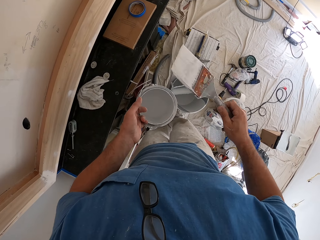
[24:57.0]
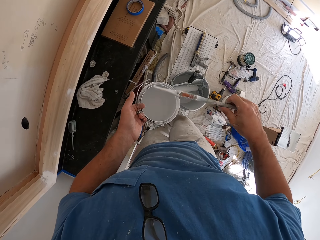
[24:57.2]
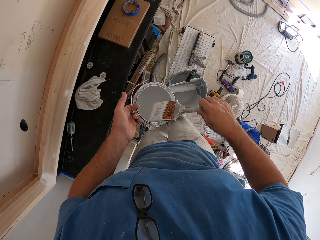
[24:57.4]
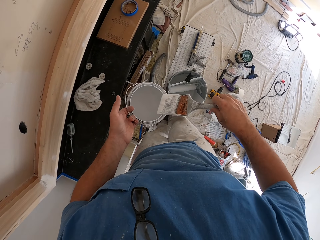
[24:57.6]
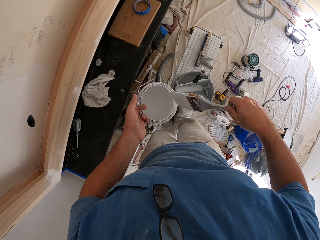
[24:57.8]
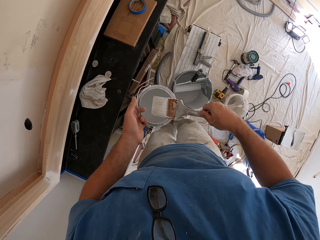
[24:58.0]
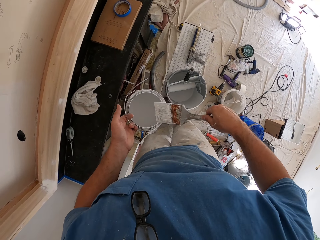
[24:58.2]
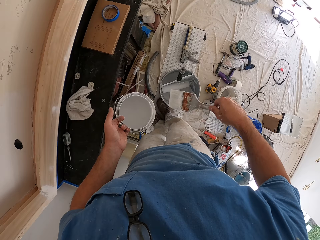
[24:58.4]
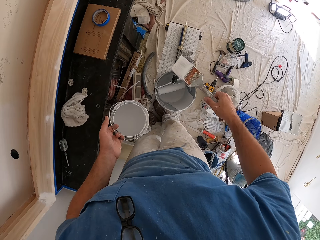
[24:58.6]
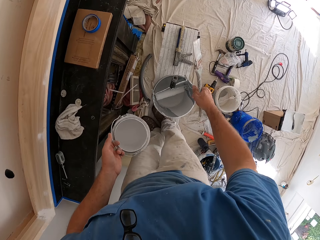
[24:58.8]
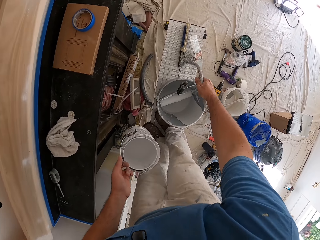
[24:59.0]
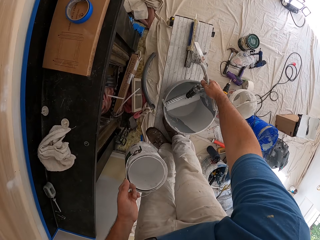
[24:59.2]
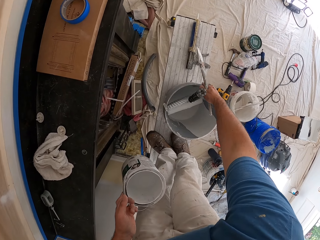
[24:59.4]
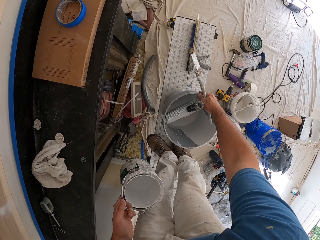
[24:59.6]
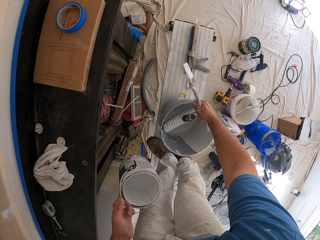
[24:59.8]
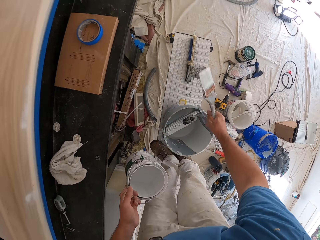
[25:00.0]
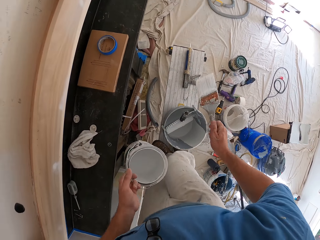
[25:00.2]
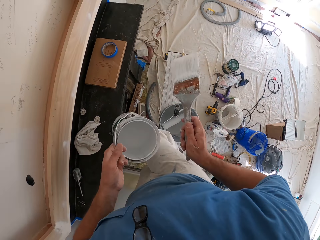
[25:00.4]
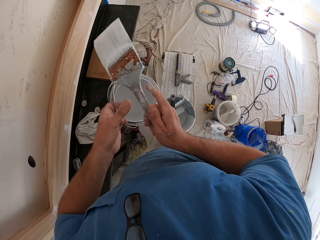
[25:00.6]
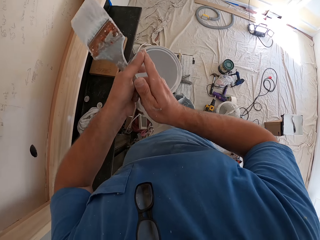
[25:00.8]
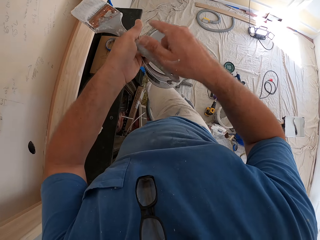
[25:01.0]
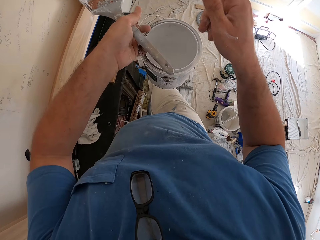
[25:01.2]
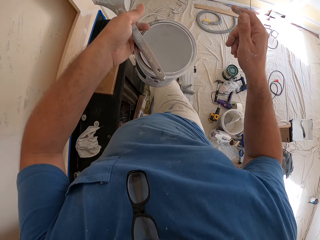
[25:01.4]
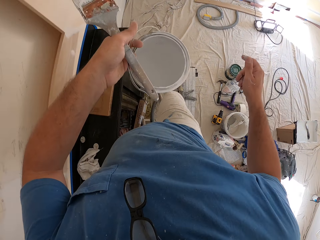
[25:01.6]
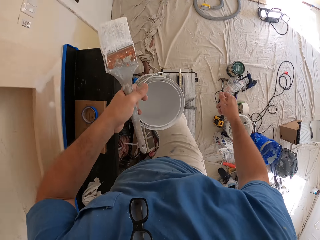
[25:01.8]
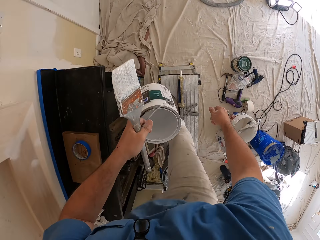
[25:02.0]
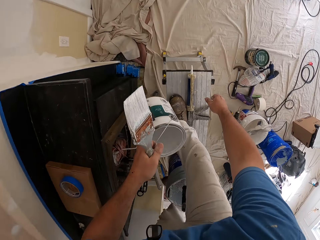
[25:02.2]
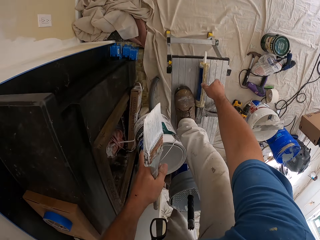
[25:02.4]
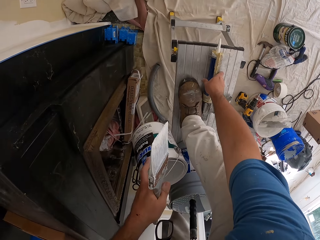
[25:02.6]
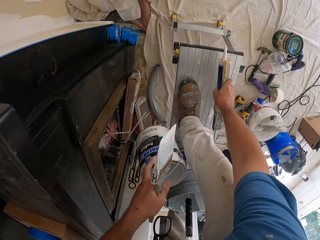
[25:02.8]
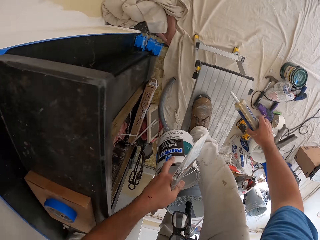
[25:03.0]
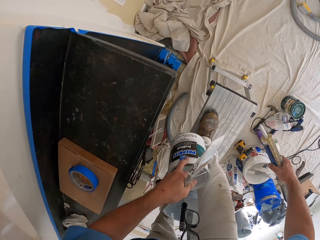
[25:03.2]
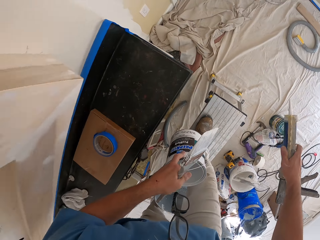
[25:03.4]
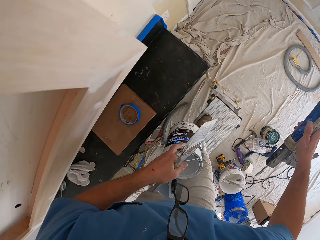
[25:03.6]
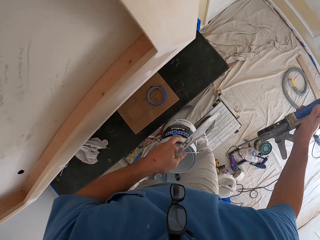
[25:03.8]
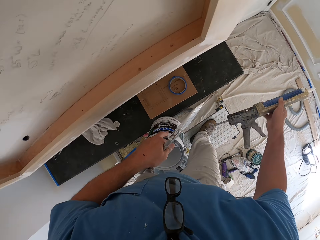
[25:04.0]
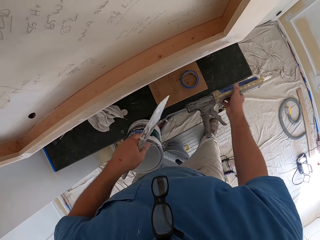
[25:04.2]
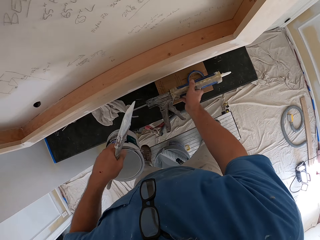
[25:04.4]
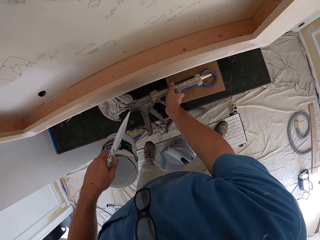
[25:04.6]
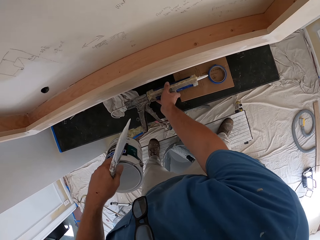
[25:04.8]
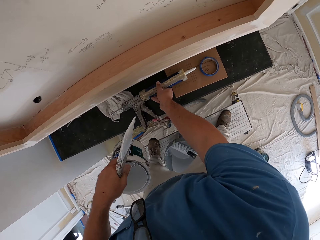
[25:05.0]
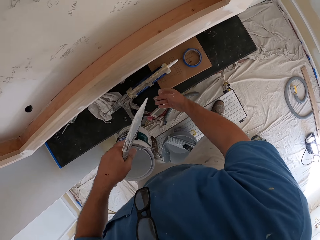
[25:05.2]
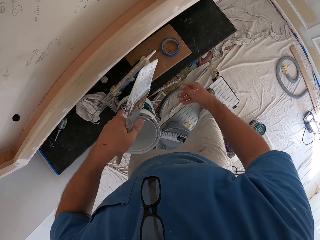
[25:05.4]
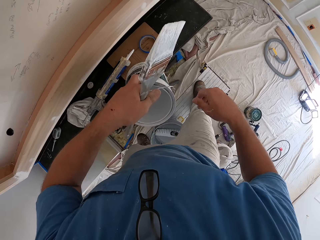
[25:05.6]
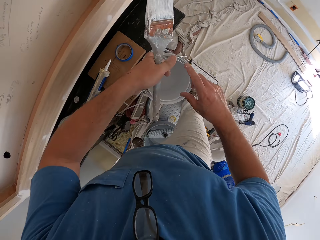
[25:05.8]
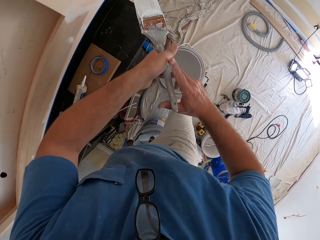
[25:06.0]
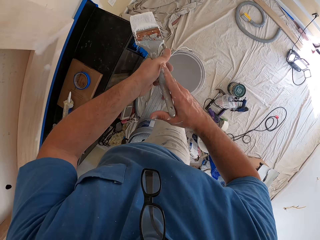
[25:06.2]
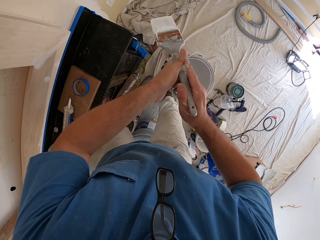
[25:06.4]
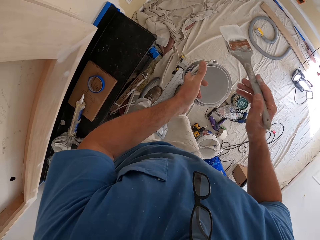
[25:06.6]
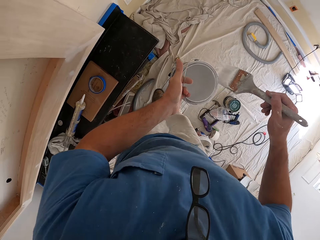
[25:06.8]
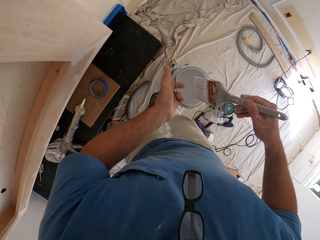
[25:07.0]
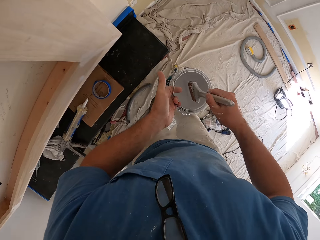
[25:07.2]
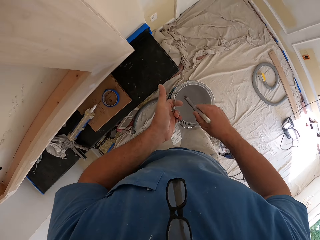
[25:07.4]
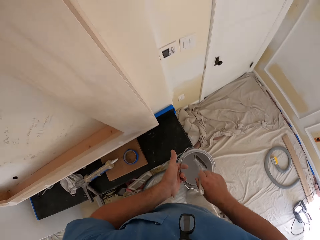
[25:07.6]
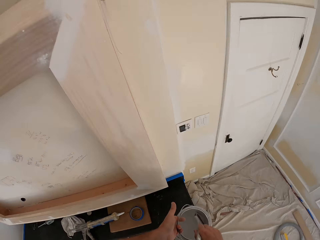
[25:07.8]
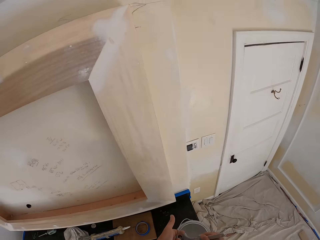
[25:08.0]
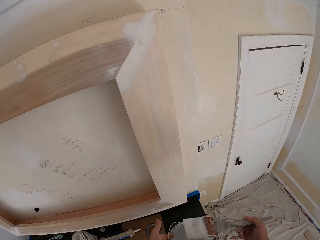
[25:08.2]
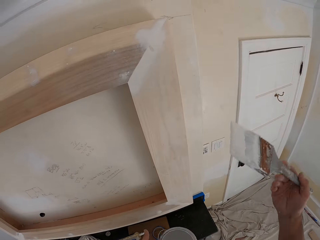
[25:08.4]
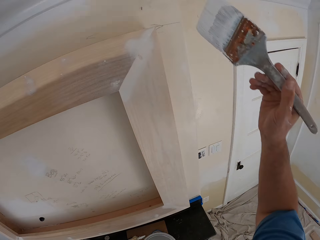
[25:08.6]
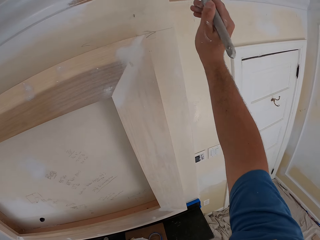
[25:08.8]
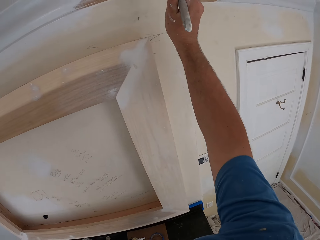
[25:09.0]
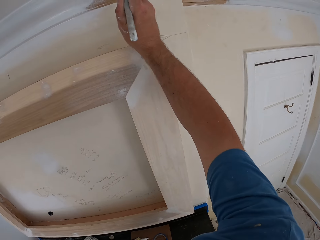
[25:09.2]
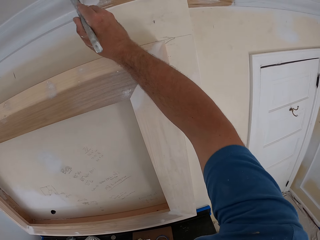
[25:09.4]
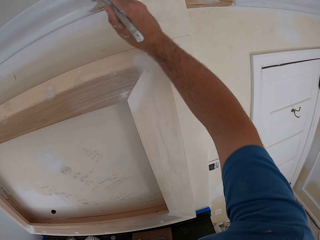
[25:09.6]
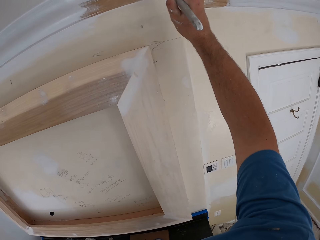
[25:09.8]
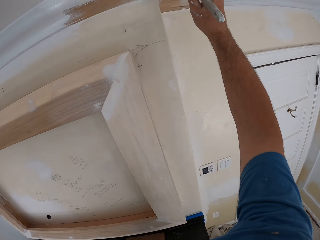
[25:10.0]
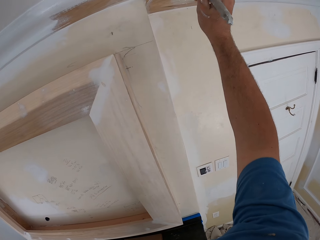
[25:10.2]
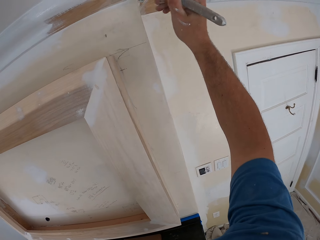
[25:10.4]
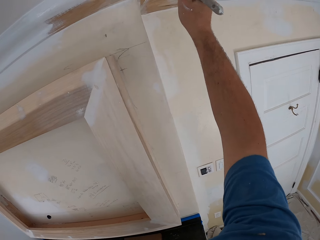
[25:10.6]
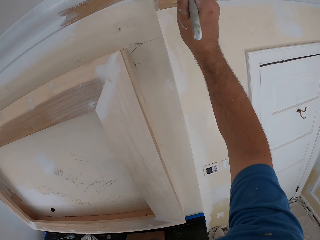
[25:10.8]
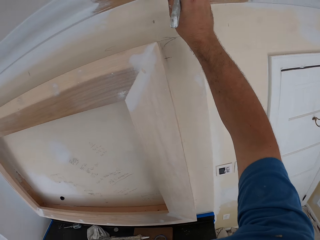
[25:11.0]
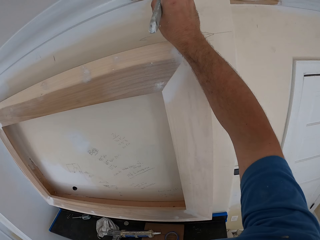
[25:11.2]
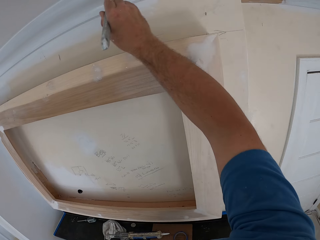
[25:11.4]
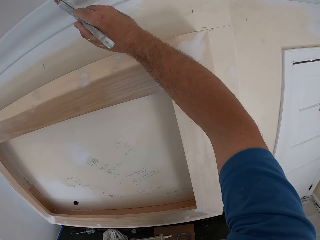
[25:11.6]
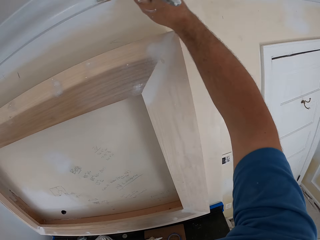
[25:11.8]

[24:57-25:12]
The camera wearer adjusts the paint in the paint brush. He reduces paint from the brush. He adjusts a bucket on a bench. He pulls the paint bucket. He passes the paint brush in his right hand to his left hand. He holds the brush. He bends. He picks up an adhesive gun from the folding aluminum platform. He places the adhesive gun on the entertainment wall frame. He turns to the right and holds the brush. He takes the paint brush back to his right hand. He dips the paint brush inside the paint can in his hand. He looks at the entertainment wall frame. He lifts the brush. He paints the room wall with the paint brush in his hand.

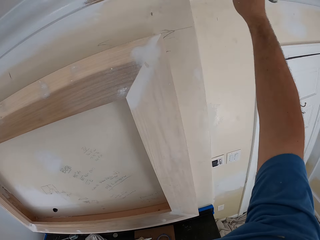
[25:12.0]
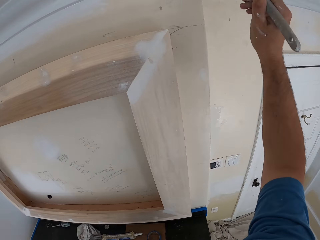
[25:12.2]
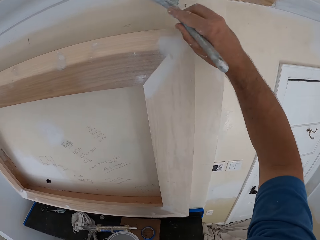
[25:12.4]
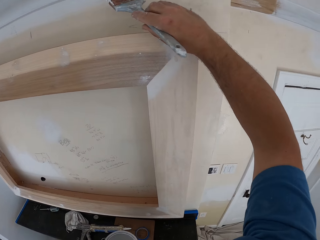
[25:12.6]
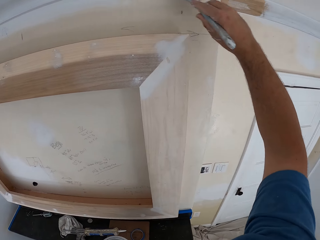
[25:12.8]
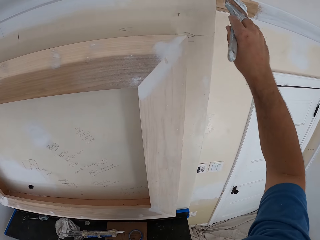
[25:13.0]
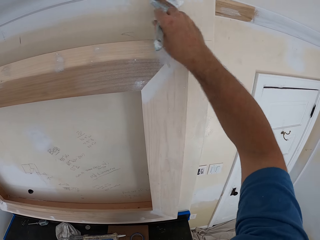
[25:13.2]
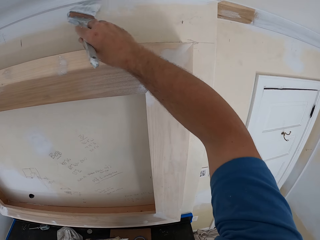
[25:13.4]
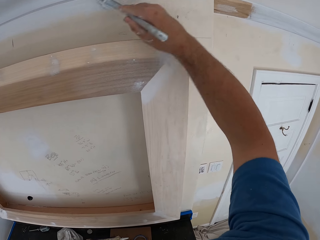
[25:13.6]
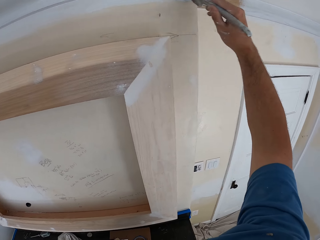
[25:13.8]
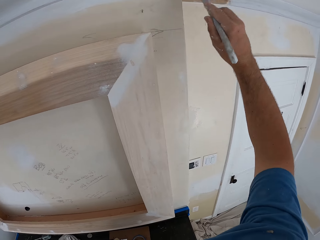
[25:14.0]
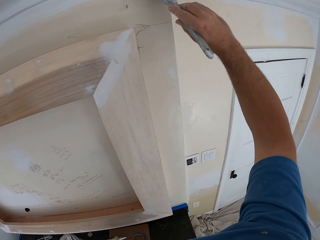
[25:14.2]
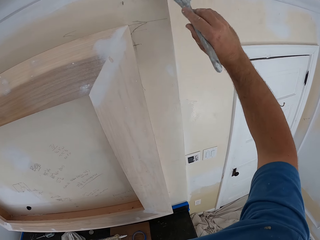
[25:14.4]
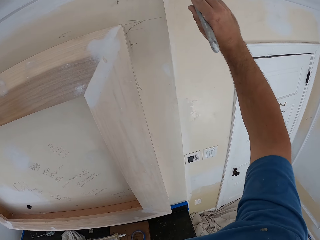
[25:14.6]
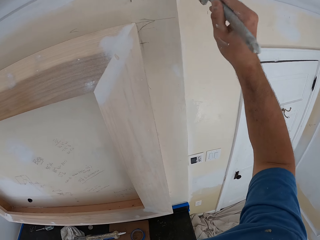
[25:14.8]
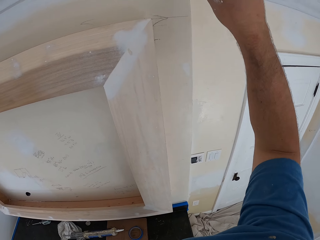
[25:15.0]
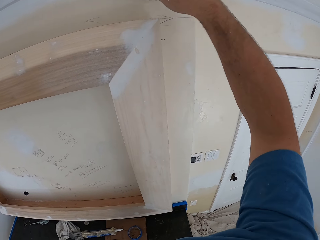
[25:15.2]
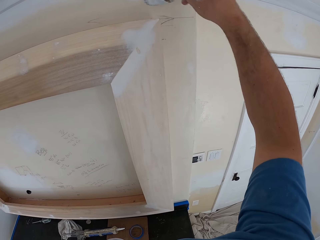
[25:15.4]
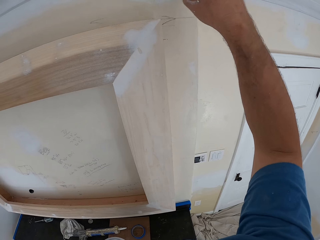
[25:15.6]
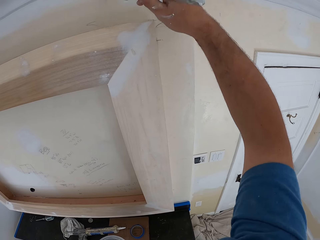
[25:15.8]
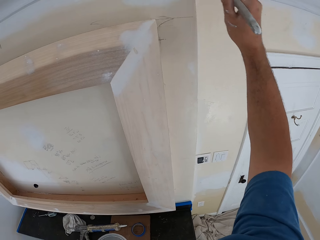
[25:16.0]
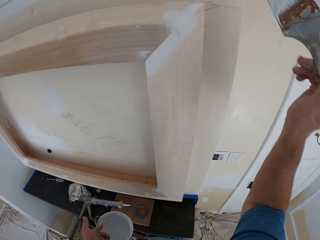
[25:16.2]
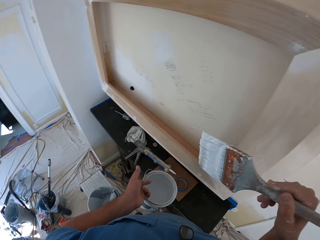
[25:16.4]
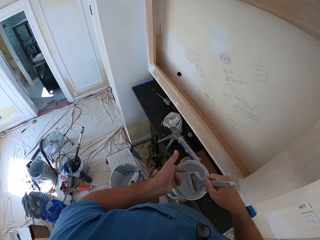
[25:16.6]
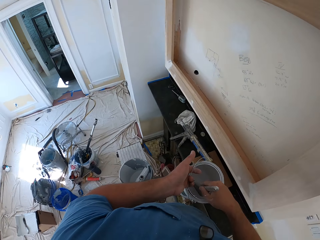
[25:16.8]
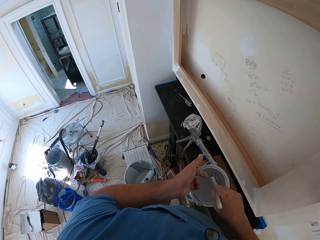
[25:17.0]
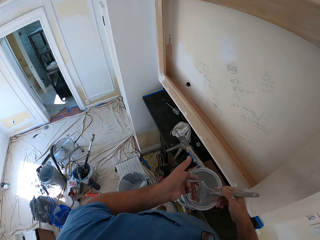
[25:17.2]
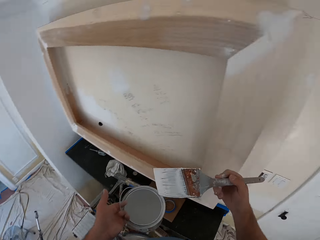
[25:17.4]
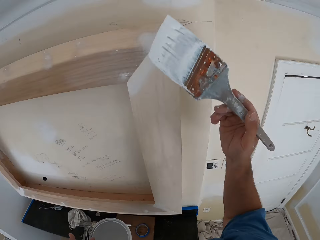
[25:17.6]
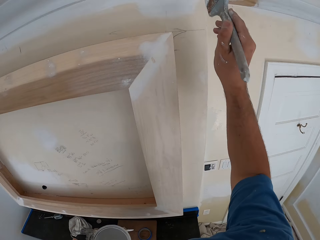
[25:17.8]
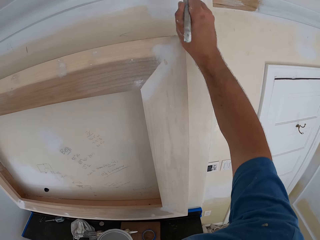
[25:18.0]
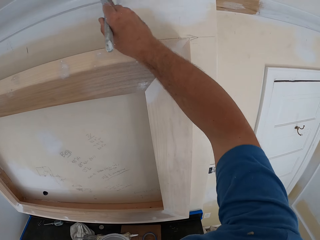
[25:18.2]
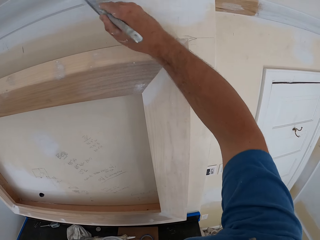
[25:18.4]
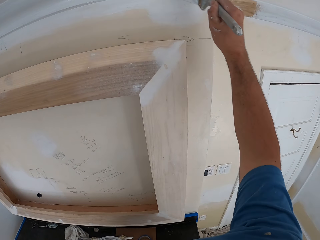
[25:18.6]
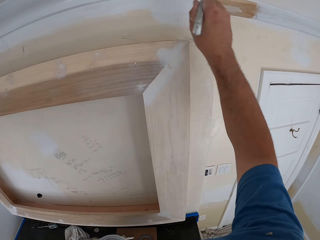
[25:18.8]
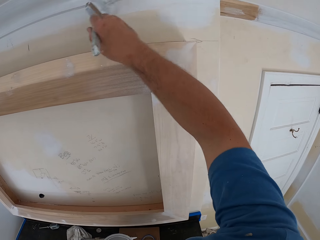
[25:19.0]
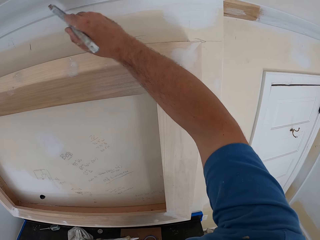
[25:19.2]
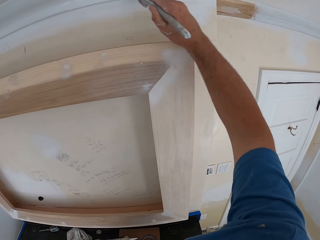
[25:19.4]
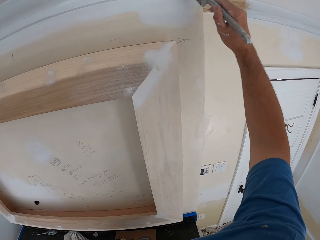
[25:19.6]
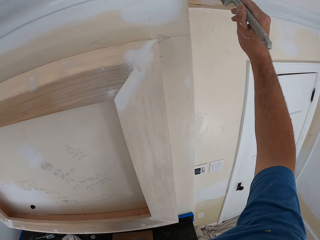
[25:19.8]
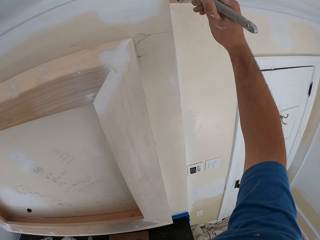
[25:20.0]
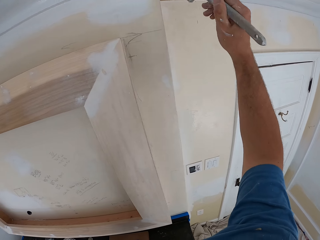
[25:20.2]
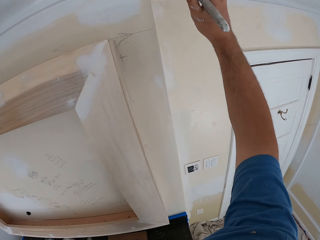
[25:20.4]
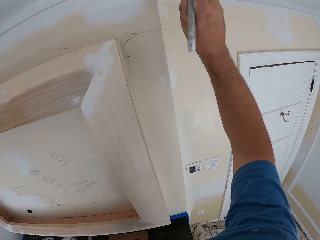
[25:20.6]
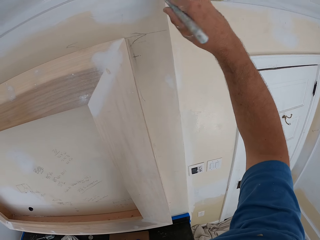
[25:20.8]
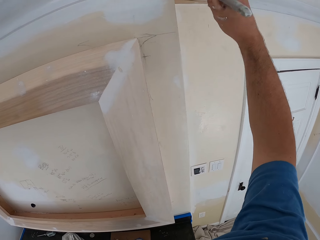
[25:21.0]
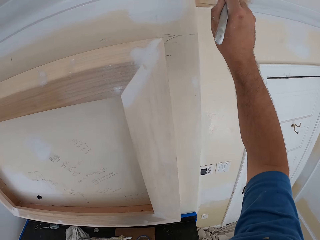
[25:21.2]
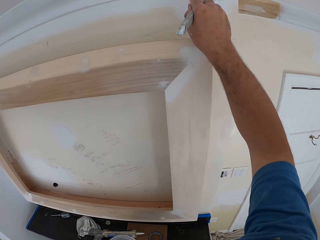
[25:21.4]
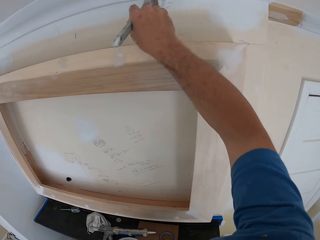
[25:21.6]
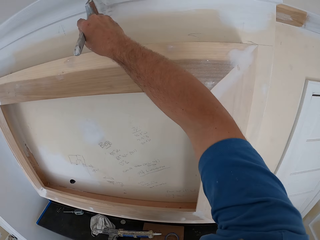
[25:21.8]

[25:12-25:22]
The camera wearer dips the paint brush inside the paint can in his hand. He lifts the brush. He paints the room wall with the paint brush in his hand.
